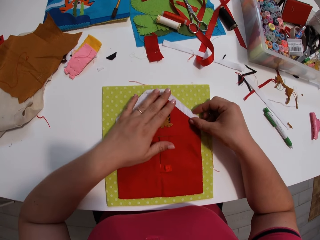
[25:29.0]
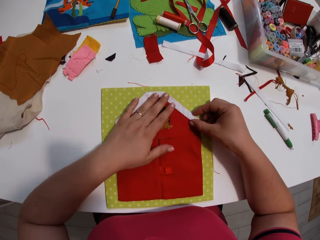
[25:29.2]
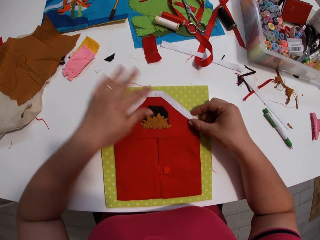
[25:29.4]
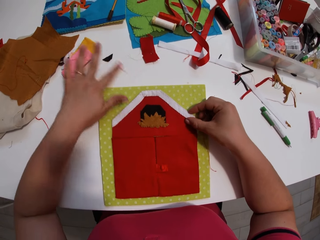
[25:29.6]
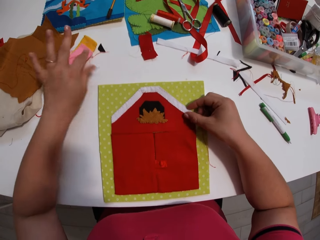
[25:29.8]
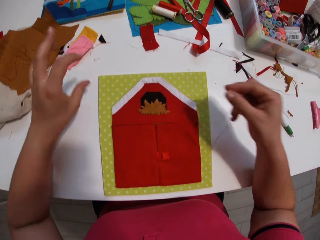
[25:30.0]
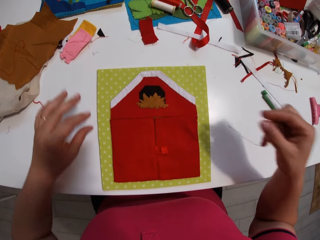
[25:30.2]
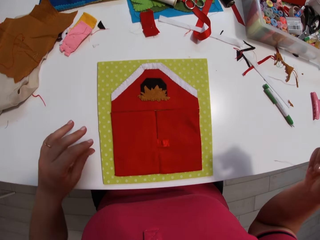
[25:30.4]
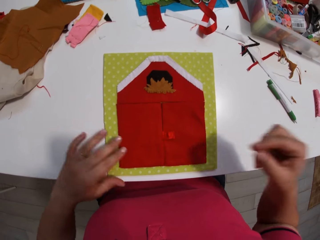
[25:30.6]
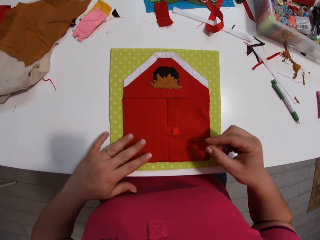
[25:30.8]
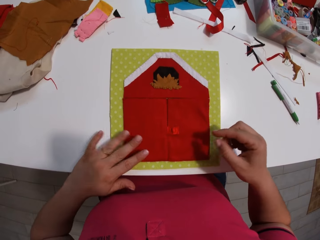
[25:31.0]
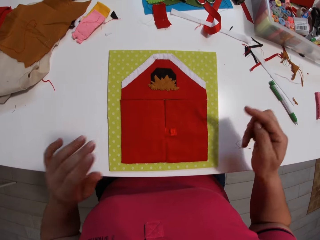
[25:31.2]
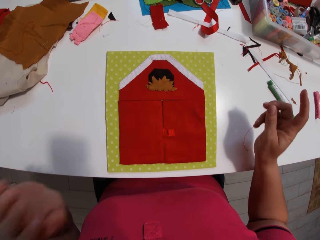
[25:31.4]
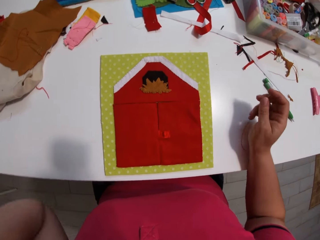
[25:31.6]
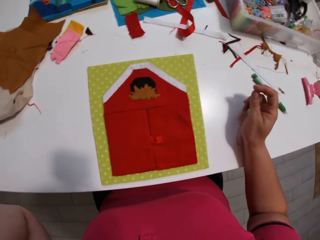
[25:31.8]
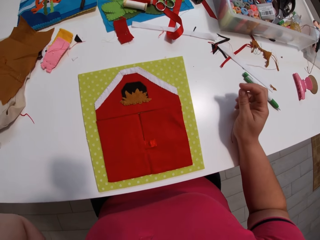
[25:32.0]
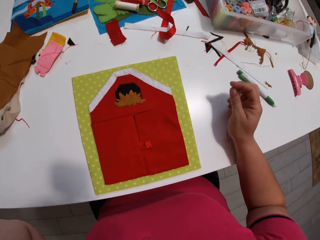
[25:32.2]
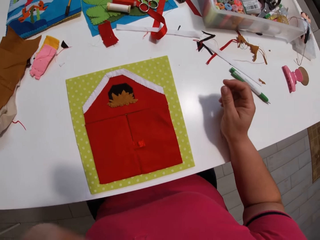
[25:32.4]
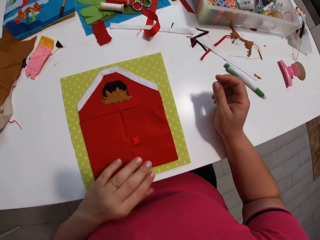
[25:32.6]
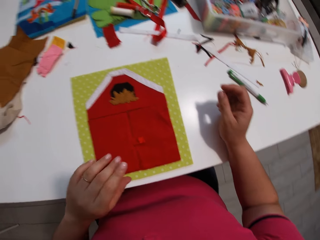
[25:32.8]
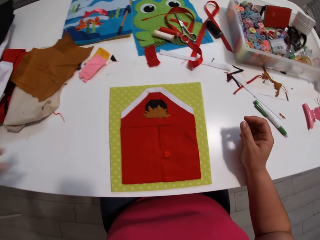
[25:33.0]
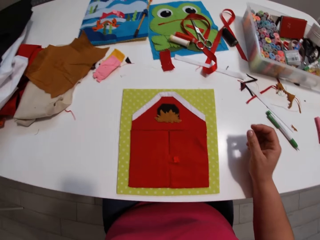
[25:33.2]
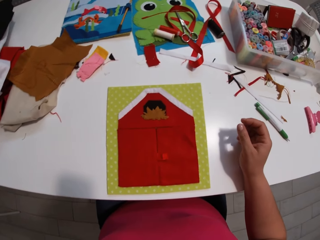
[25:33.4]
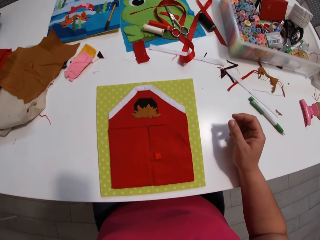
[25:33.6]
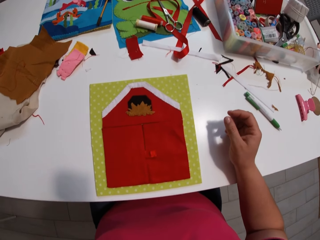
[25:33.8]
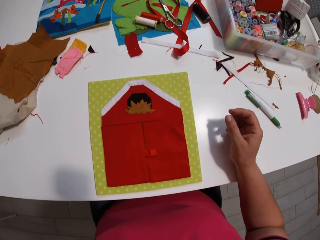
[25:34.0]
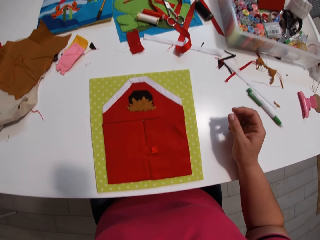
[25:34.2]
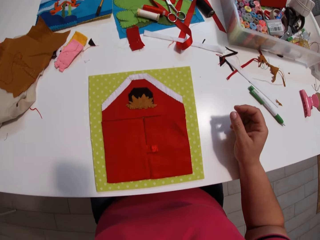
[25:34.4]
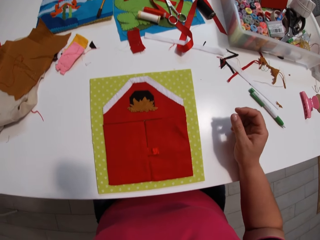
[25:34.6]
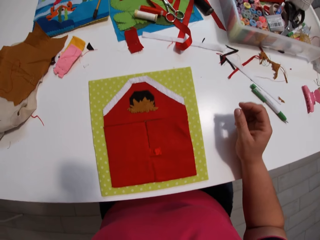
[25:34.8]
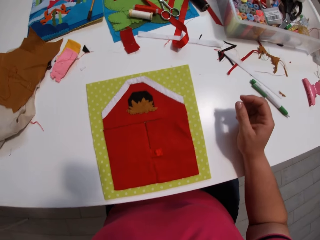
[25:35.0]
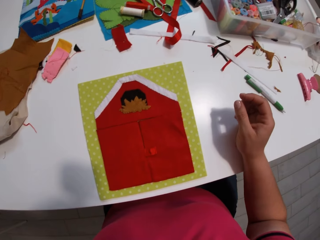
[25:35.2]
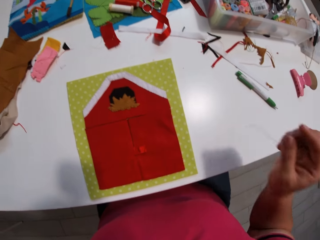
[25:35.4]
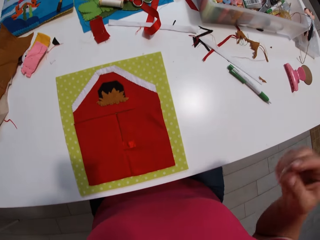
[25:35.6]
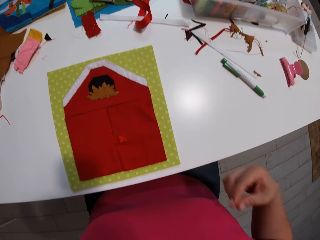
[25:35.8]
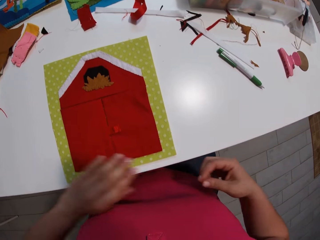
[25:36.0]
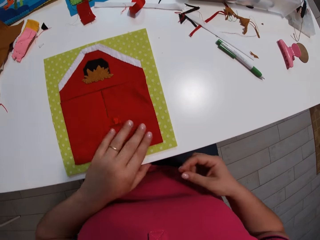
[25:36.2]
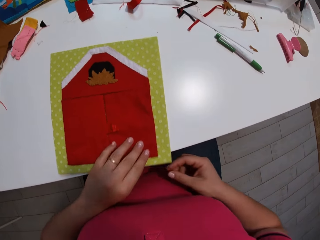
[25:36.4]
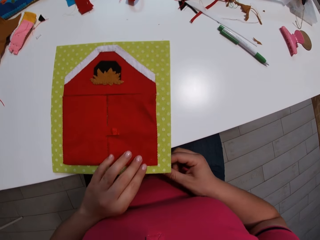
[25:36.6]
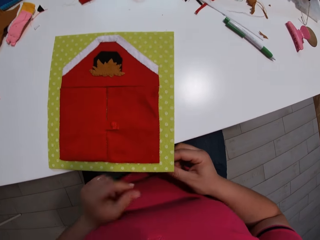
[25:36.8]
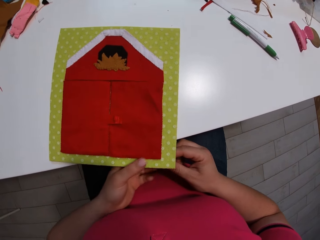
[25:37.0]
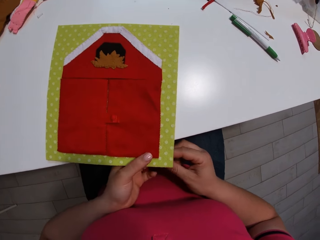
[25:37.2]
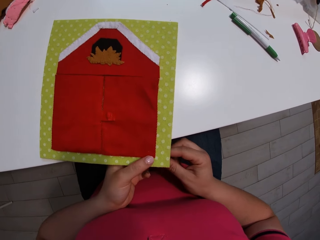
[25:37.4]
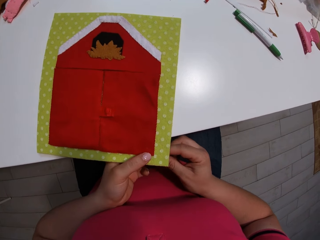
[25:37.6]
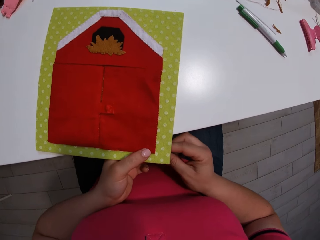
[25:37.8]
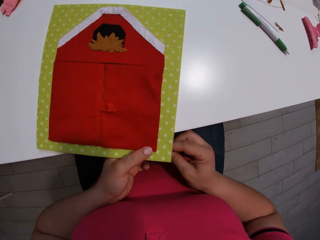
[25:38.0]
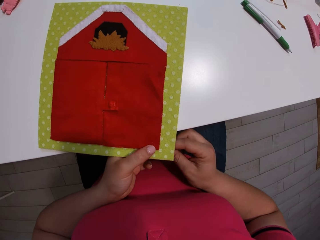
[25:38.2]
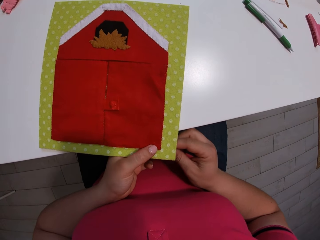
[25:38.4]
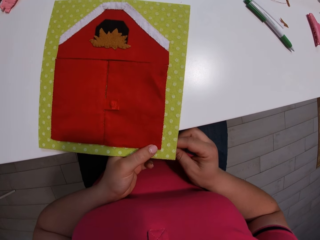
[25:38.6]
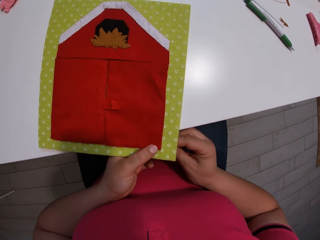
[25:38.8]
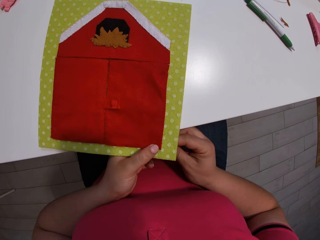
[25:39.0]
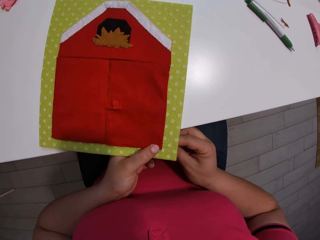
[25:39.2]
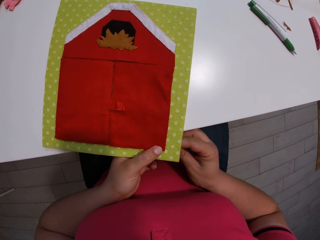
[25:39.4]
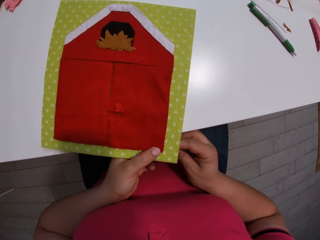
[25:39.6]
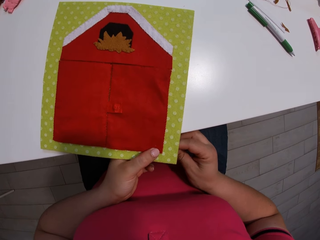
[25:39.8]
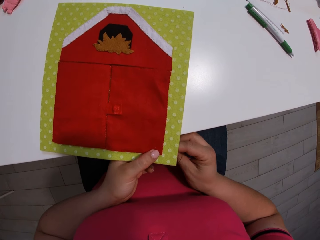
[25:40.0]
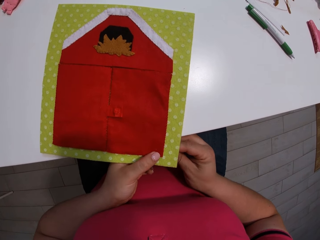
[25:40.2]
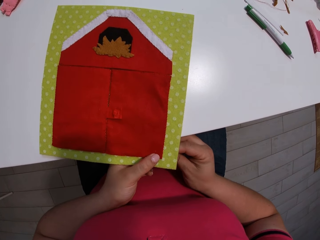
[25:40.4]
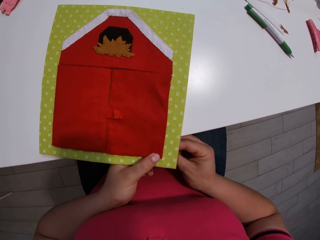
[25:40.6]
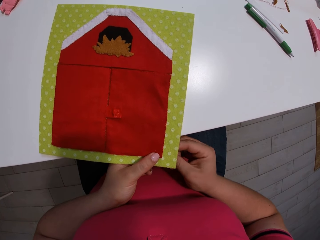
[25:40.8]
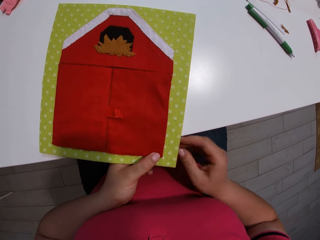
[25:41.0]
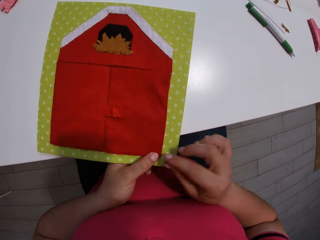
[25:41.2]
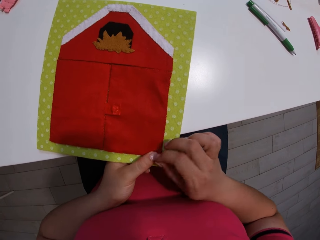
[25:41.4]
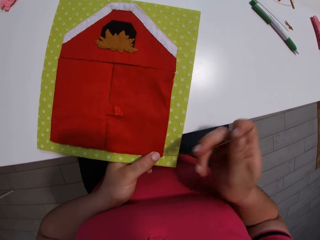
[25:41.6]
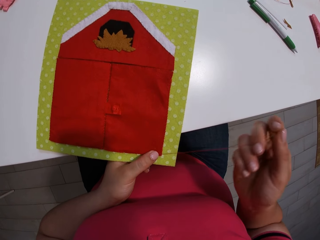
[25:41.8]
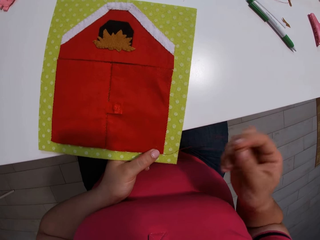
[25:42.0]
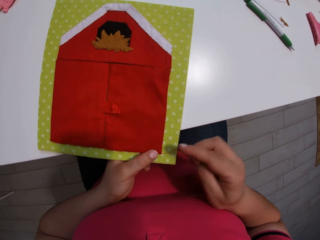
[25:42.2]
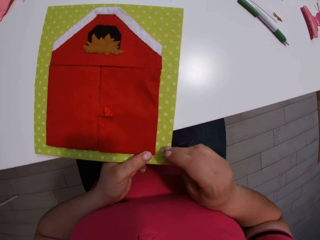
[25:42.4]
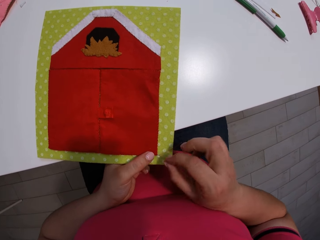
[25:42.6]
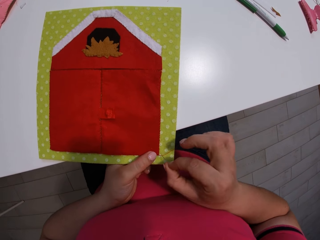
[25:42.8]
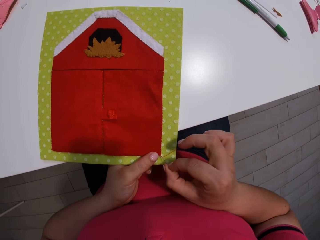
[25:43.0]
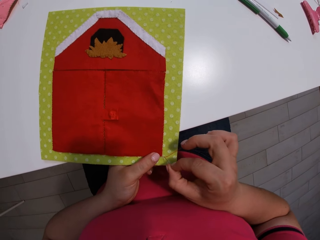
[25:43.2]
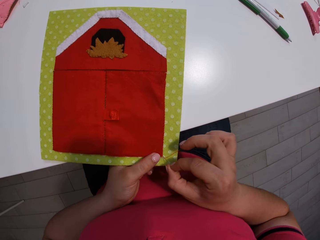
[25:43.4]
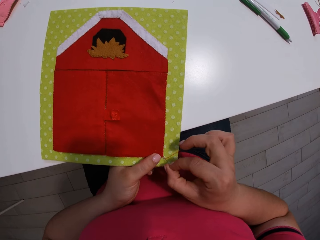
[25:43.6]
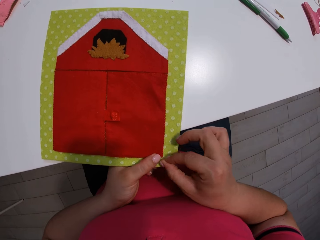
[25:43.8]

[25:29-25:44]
The camera wearer moves the left hand. They remove the right hand from the table. They sew the pieces of red cloth onto the yellow cloth.

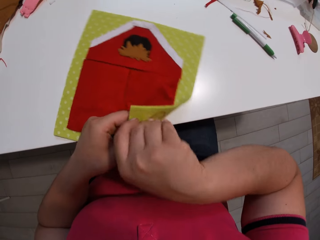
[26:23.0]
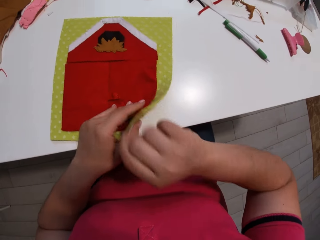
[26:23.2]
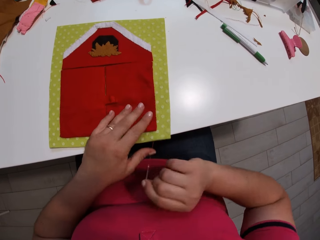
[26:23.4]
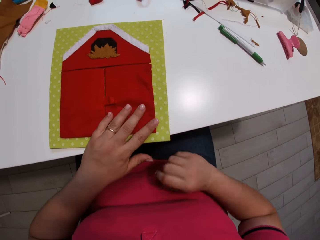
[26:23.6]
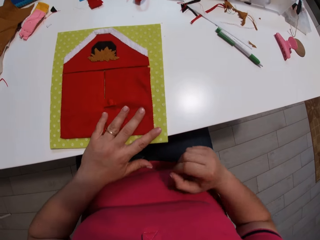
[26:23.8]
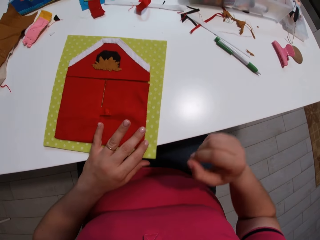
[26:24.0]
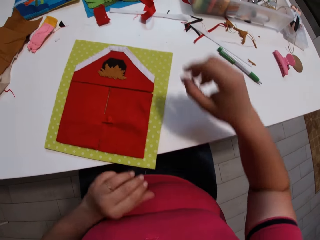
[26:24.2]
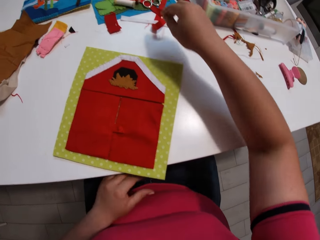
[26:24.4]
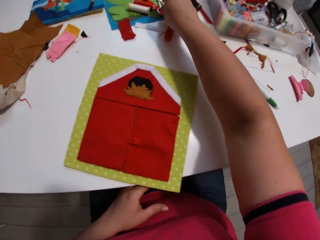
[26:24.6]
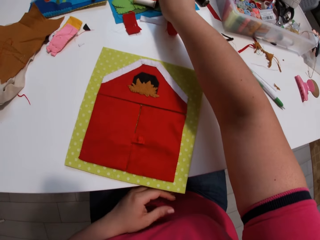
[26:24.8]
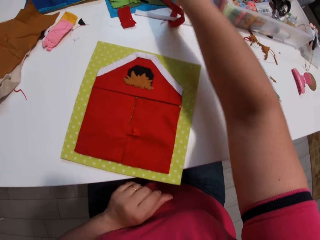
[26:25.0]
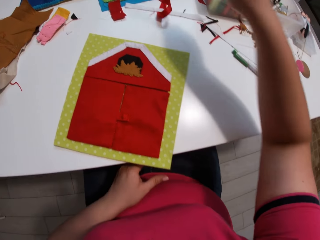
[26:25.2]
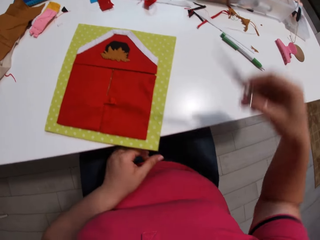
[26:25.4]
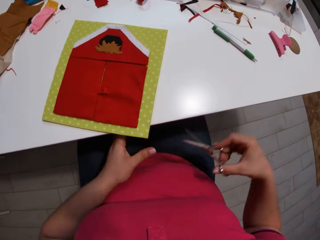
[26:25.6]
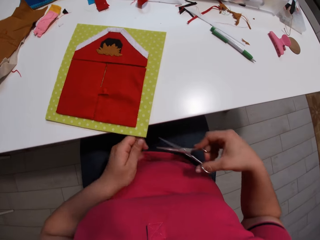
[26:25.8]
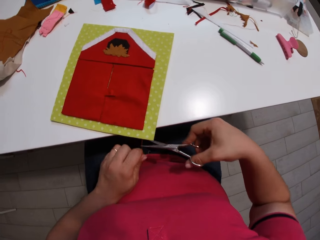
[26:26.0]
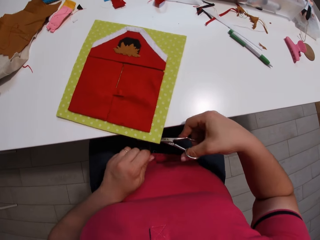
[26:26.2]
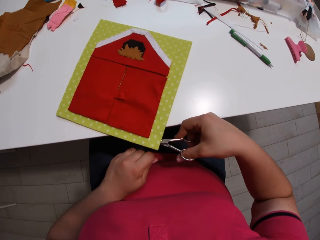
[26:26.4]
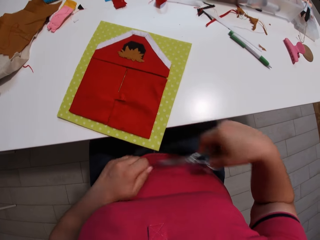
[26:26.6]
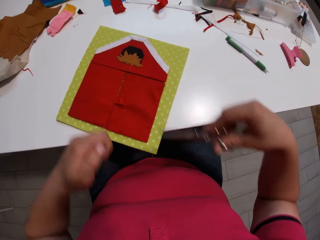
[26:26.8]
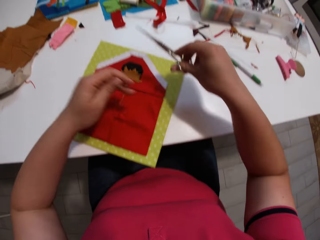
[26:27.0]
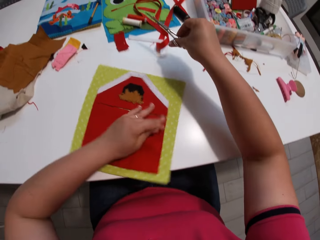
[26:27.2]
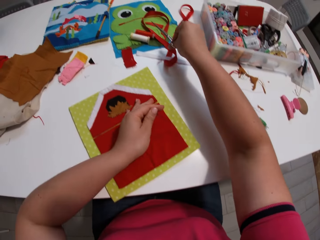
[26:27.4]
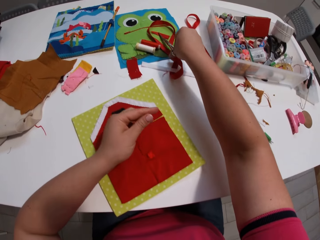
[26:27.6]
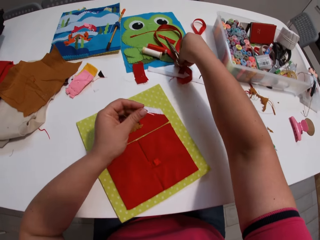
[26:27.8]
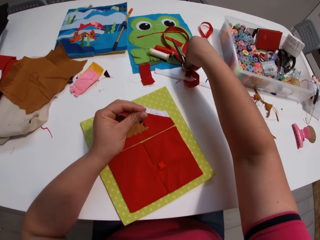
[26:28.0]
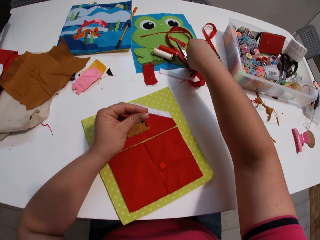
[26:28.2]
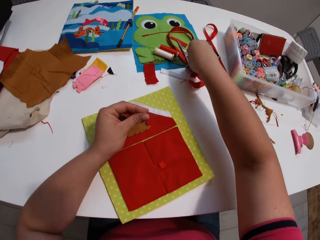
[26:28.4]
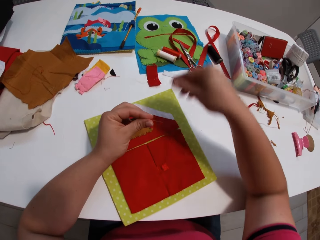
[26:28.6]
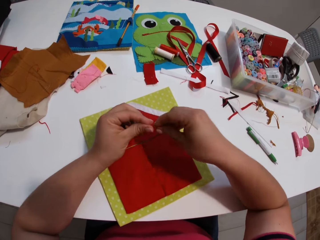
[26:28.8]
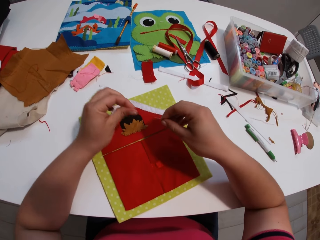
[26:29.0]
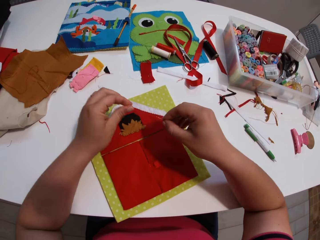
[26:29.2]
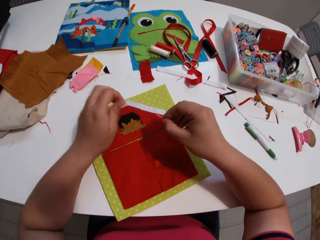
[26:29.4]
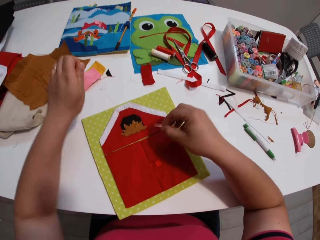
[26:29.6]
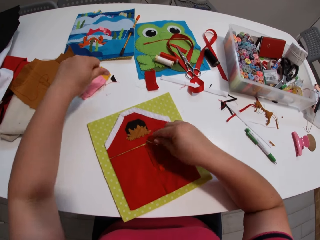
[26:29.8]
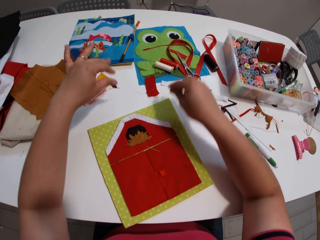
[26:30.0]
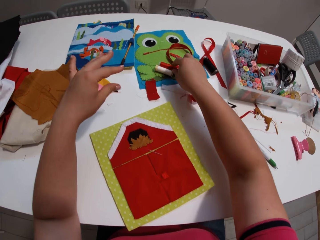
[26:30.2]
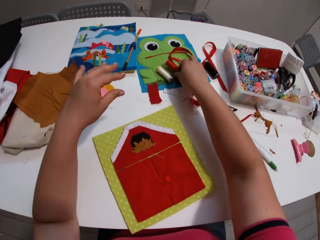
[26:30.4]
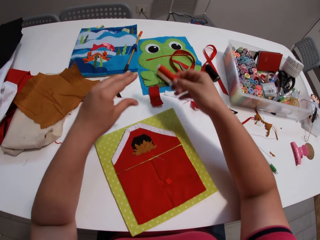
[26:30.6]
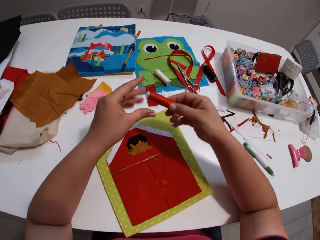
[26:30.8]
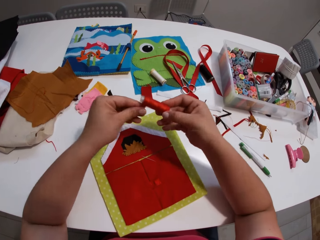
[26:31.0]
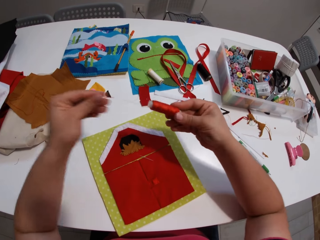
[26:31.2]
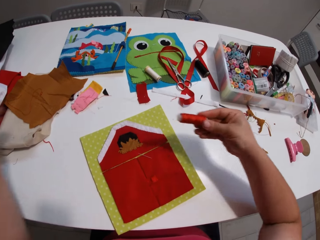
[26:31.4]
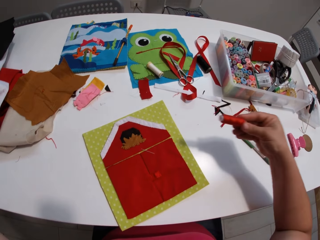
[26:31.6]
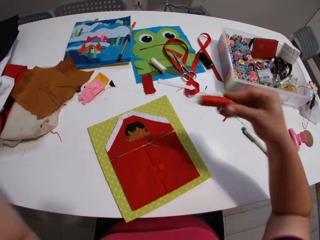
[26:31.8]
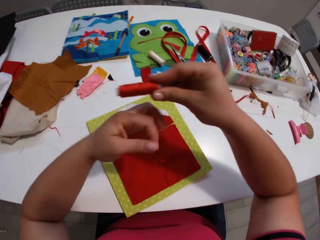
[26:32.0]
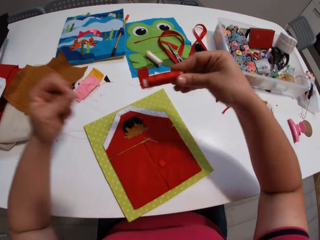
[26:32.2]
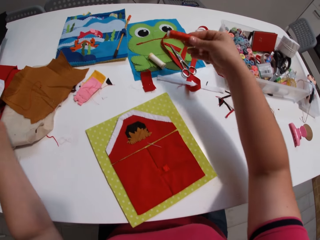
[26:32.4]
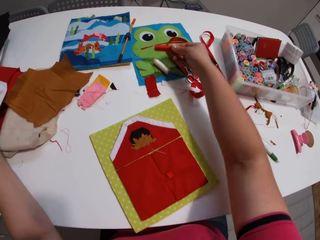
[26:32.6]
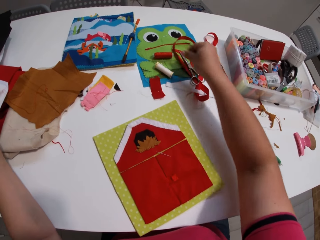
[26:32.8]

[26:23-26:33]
The camera wearer picks a pair of scissors. They cut the thread. They put the pair of scissors on the table. They put the sewing needle on the piece of red cloth. They pick a thread. They unroll the thread. They remove the thread.
